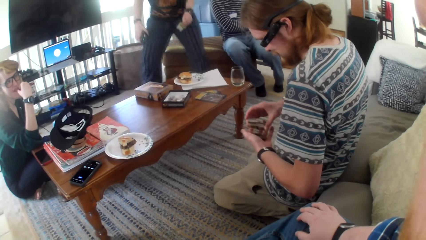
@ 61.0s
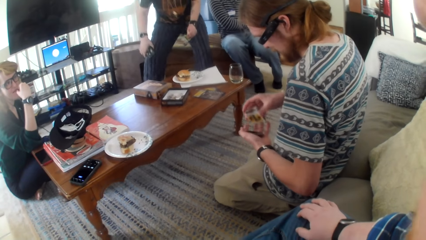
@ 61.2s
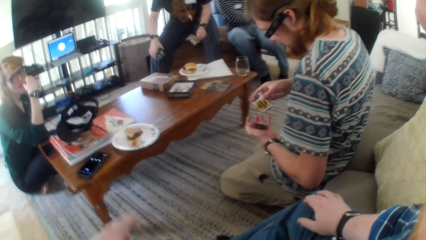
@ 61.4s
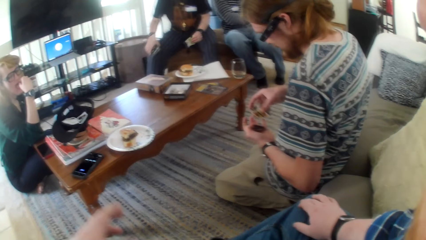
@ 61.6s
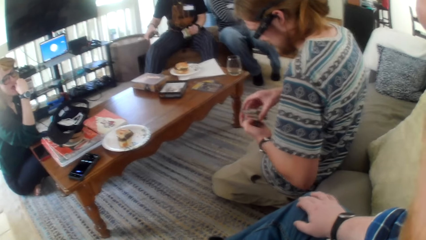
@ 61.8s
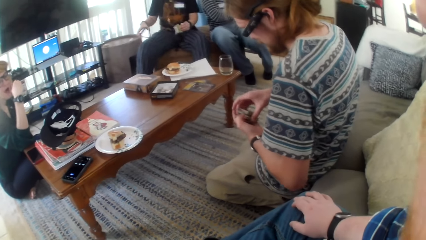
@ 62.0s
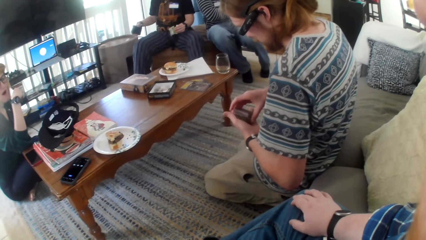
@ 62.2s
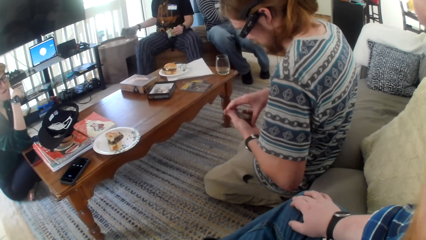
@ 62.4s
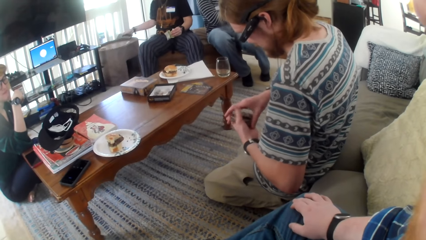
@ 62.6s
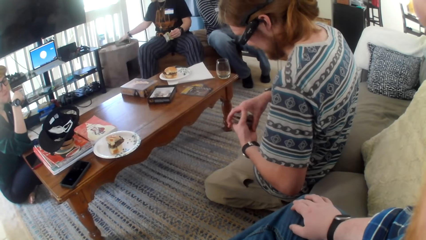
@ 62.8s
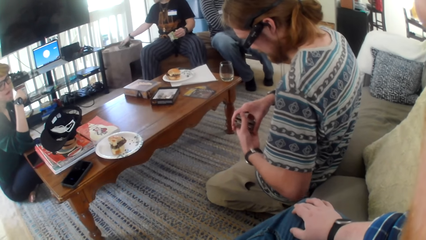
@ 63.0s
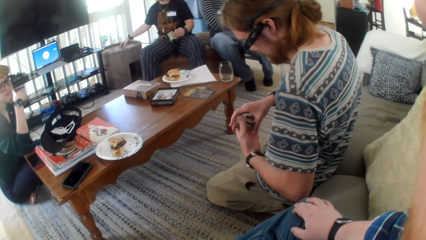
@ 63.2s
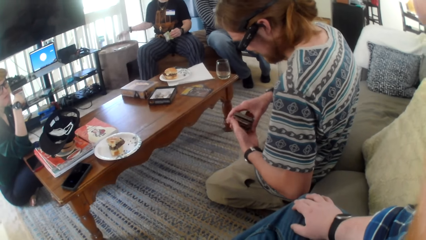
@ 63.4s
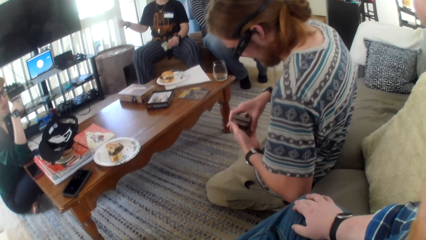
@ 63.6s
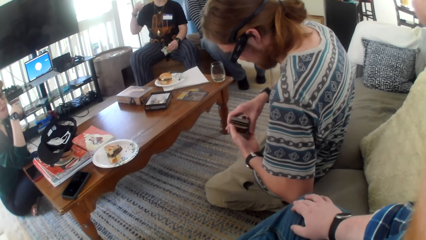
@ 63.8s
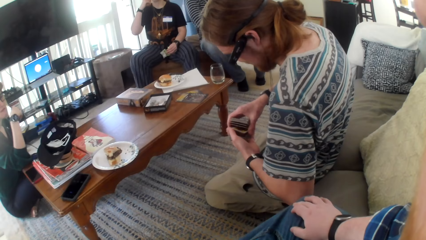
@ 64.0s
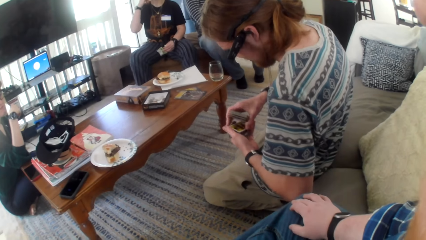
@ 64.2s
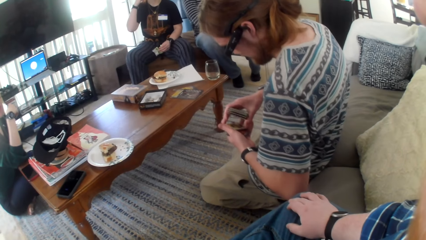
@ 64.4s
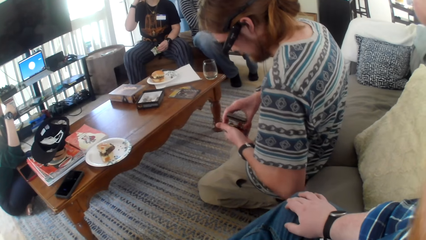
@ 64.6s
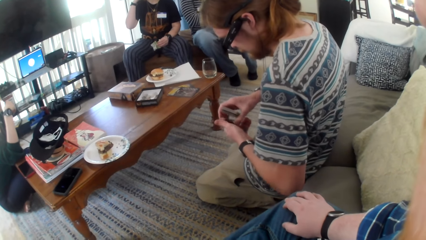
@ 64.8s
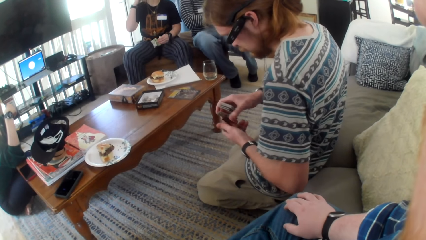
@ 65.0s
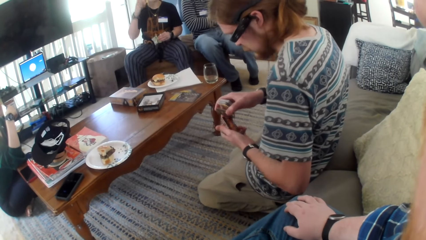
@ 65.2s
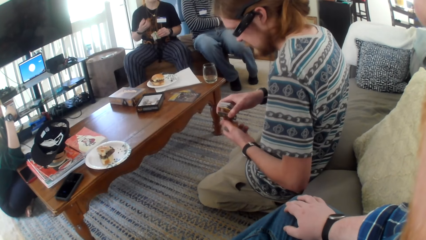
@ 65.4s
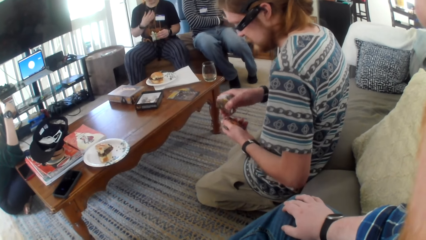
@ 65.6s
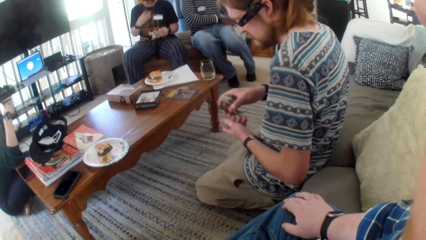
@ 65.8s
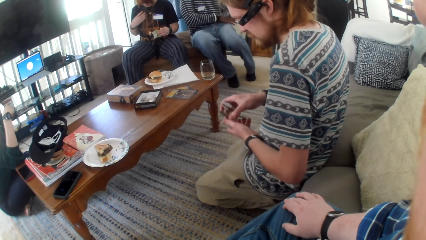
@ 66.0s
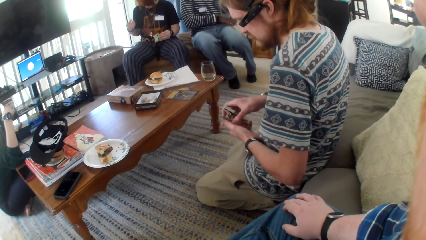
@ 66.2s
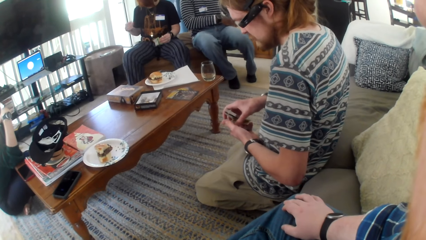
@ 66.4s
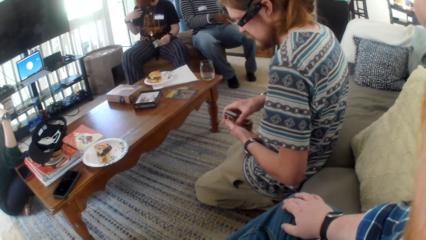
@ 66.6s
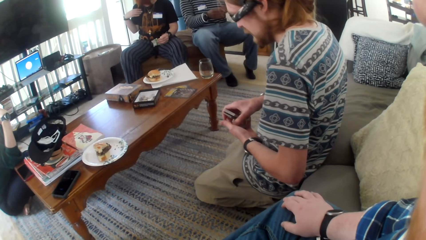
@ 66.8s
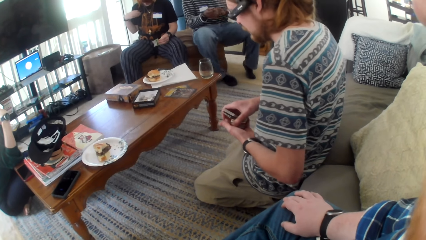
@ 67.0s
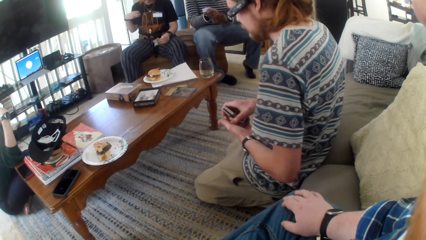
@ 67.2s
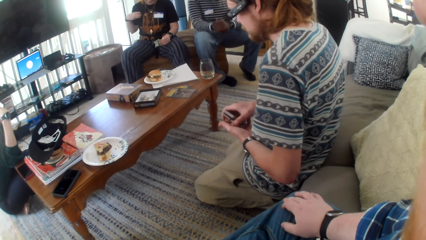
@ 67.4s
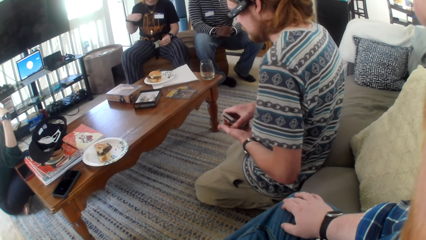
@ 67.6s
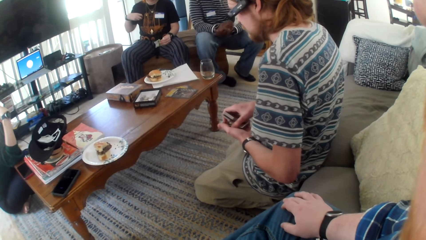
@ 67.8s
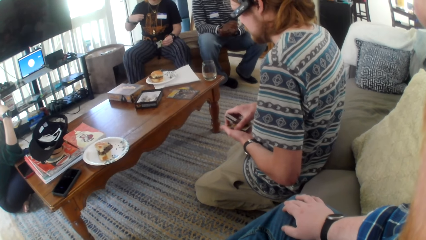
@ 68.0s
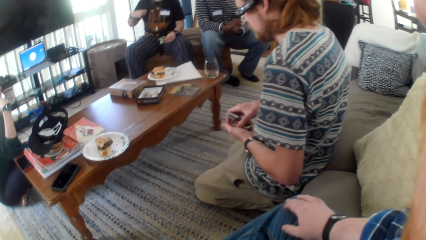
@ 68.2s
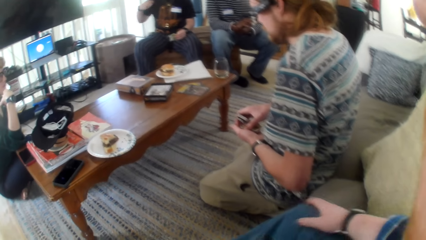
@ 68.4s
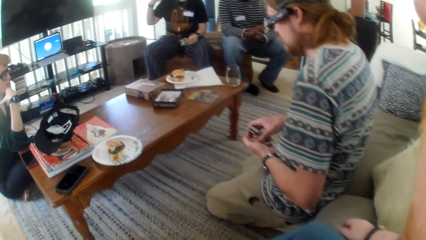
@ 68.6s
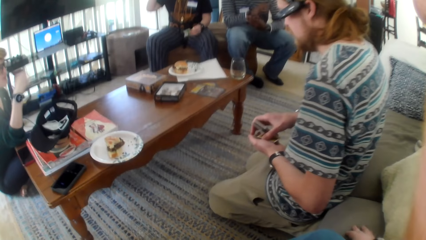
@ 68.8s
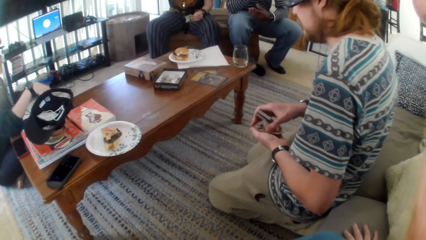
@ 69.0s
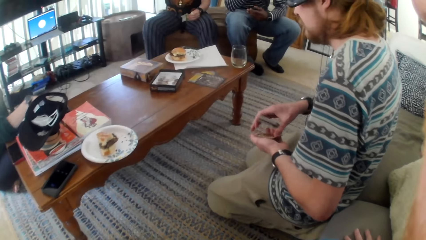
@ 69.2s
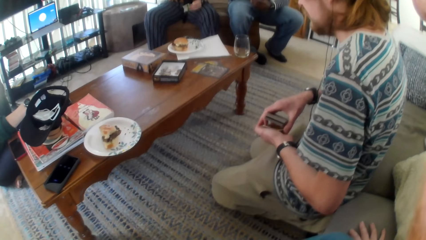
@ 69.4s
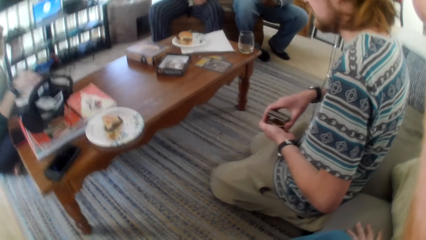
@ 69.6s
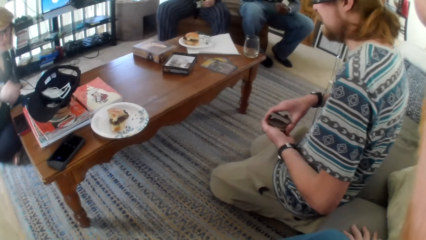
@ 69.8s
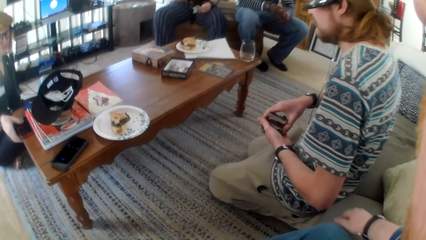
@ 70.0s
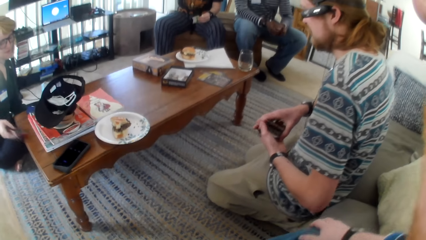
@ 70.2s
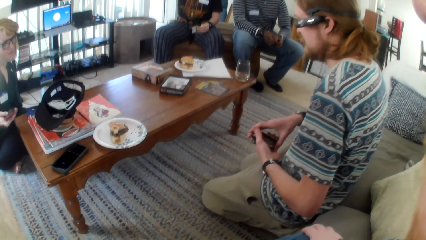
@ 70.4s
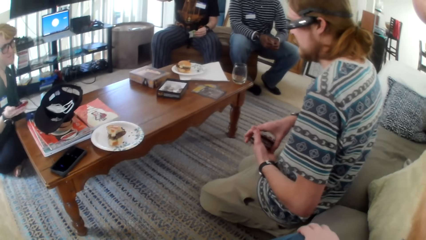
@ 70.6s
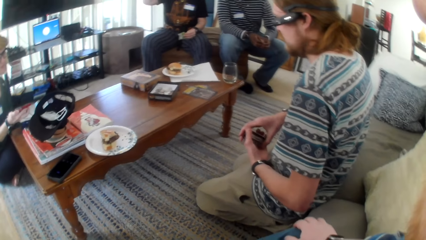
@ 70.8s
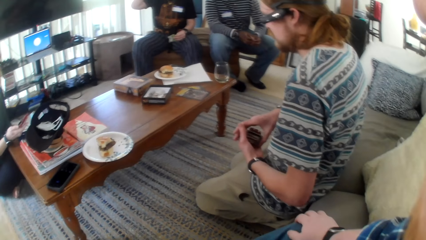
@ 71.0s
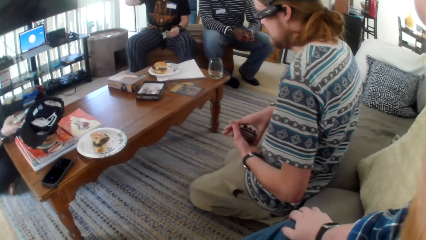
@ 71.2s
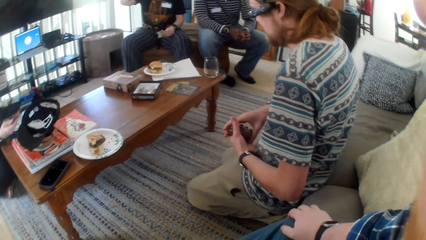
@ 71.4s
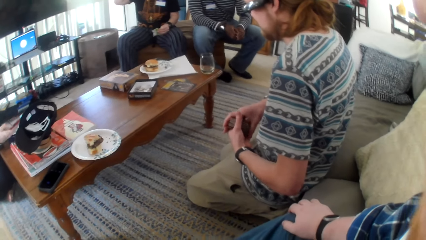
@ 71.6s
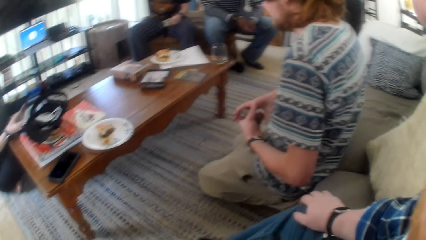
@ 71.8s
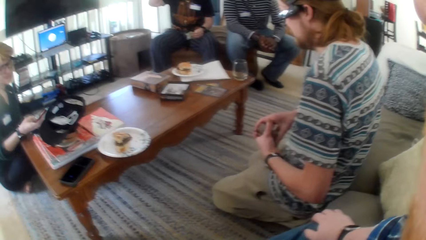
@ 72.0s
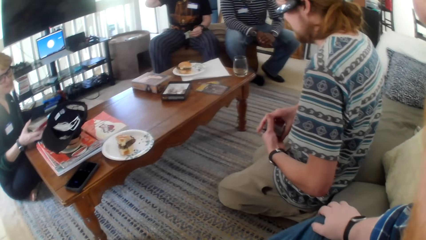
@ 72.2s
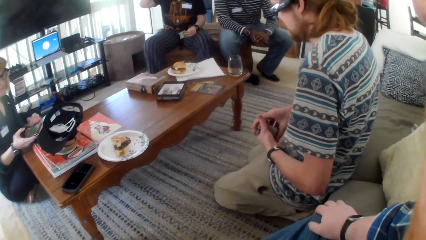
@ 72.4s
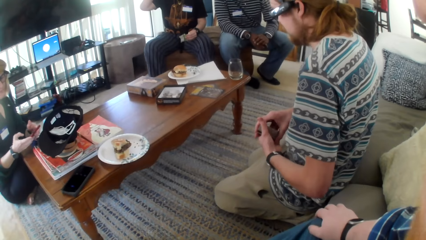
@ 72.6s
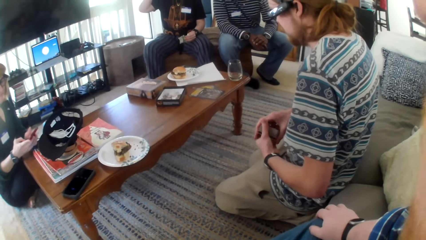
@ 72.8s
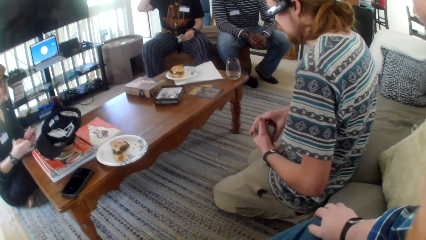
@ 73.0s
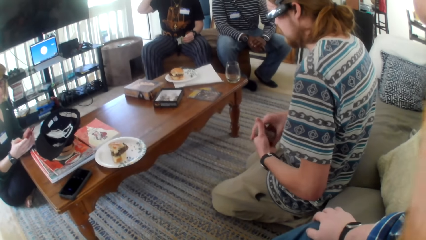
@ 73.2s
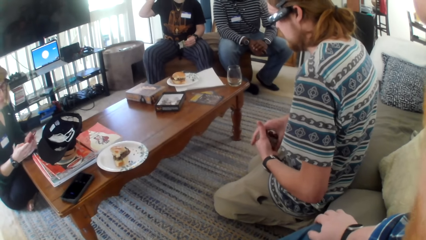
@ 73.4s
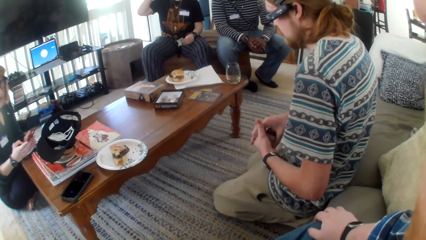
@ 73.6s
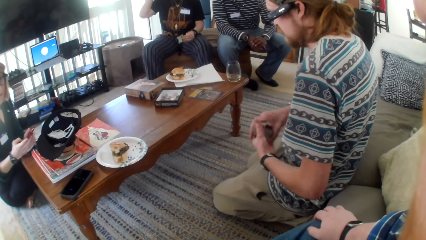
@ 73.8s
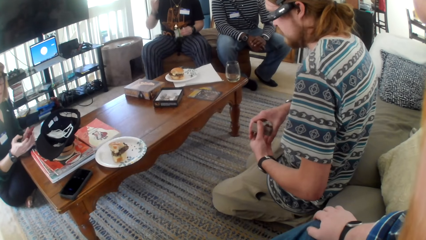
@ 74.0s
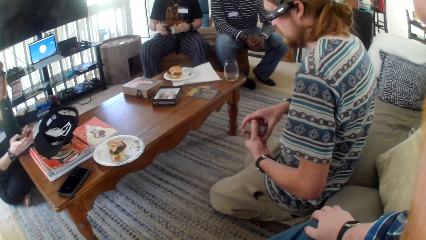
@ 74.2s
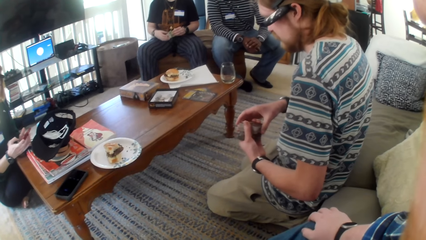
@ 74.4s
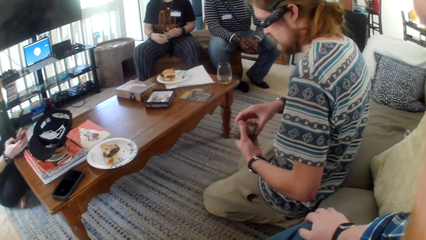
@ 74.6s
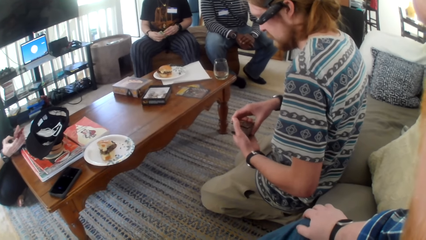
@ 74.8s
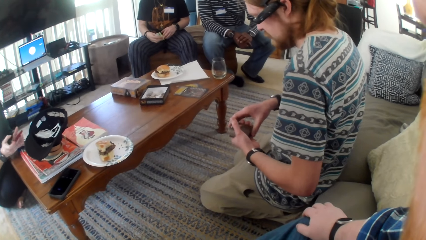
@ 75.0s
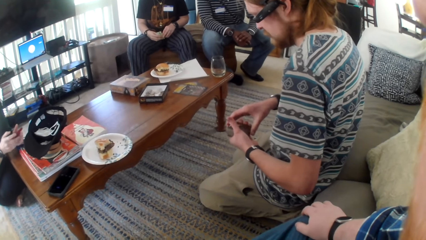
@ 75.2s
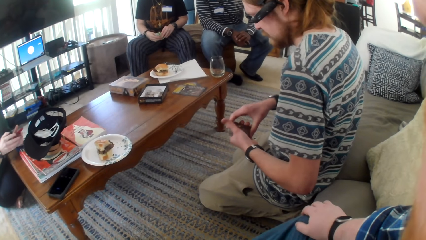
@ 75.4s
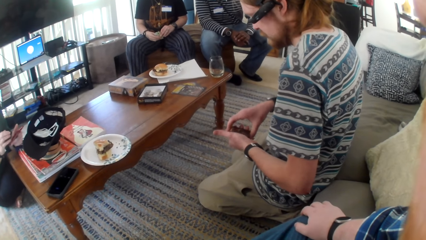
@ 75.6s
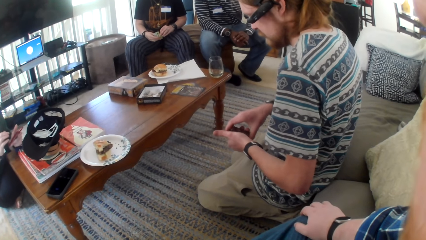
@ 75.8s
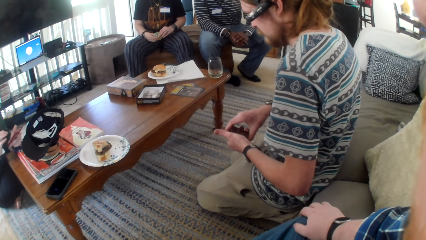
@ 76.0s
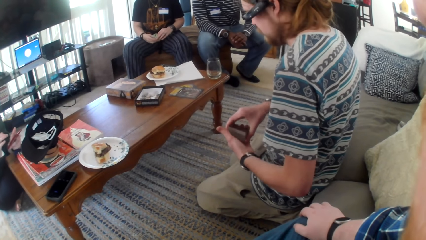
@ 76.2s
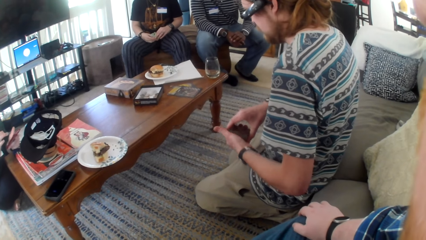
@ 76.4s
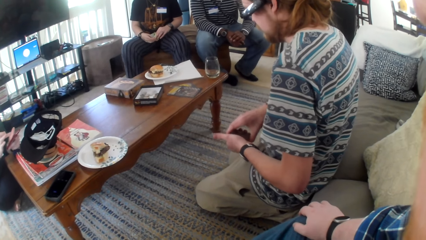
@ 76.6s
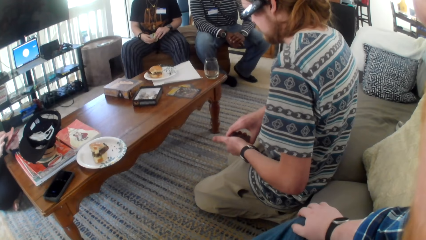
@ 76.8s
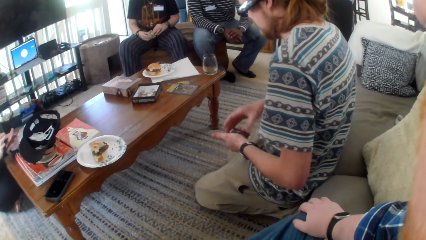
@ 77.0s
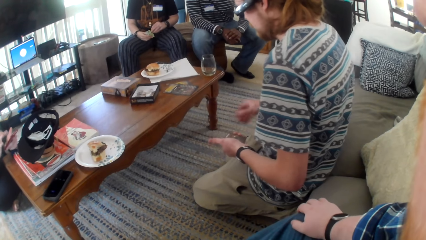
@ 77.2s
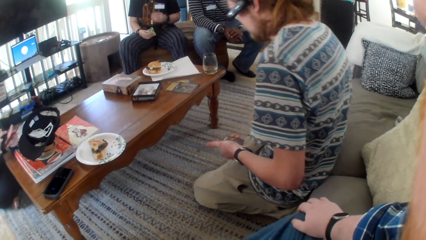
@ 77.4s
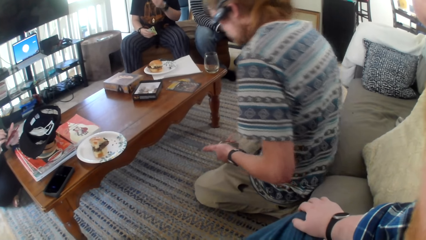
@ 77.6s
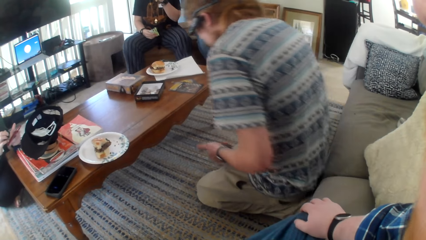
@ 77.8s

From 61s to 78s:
A man puts the smart phone in the pocket. A woman talks. A person sits on the sofa set. The man moves the cards. The person puts a smart phone on a grey round design table. The man talks. The camera wearer talks. Another person picks up the smart phone on the table. The man talks. The camera wearer talks. The other person operates on the smart phone.
